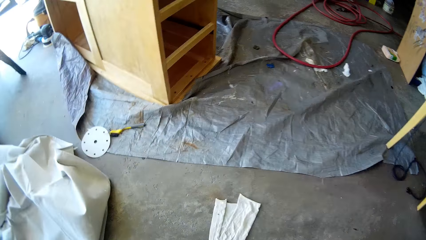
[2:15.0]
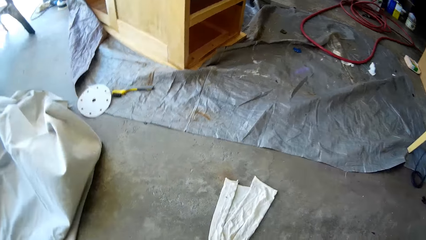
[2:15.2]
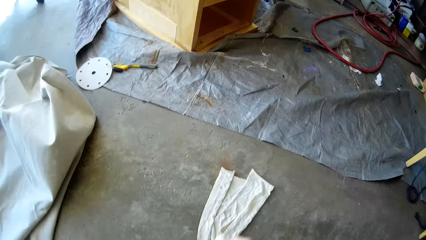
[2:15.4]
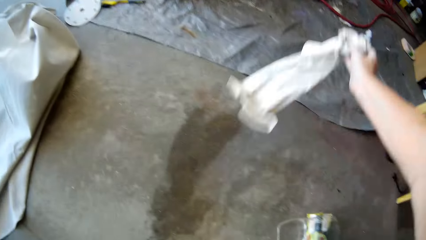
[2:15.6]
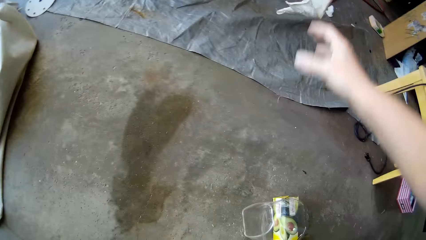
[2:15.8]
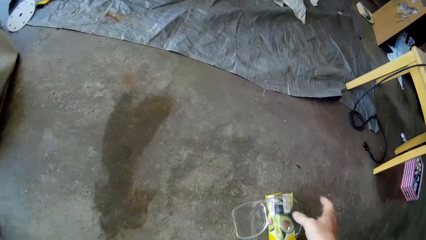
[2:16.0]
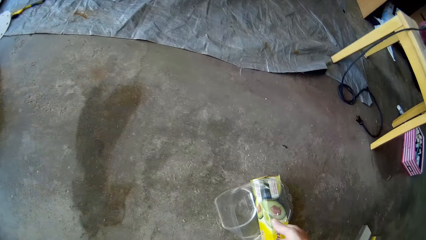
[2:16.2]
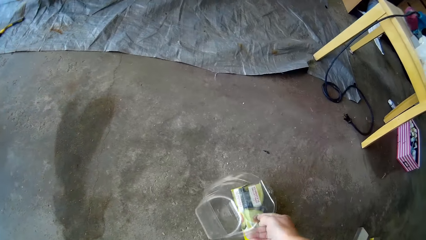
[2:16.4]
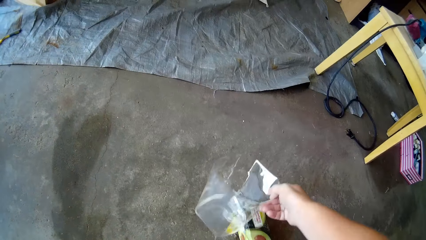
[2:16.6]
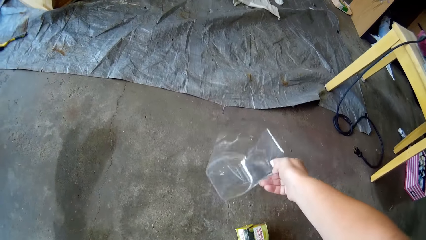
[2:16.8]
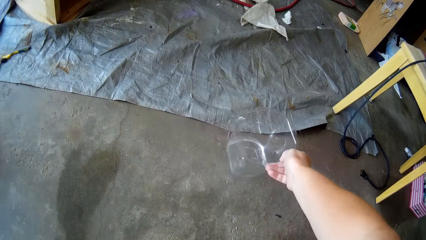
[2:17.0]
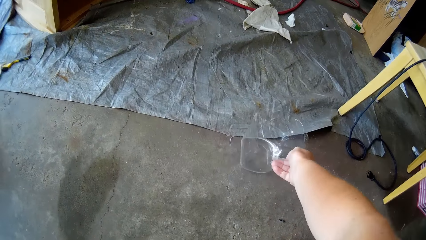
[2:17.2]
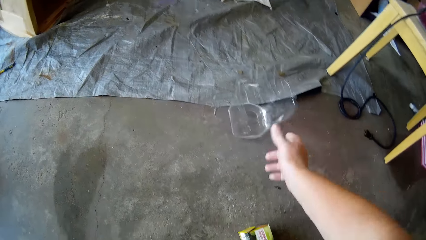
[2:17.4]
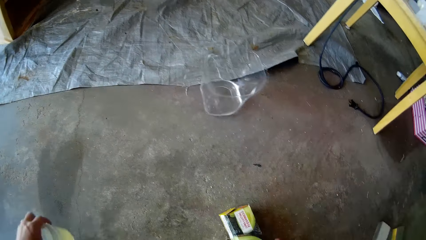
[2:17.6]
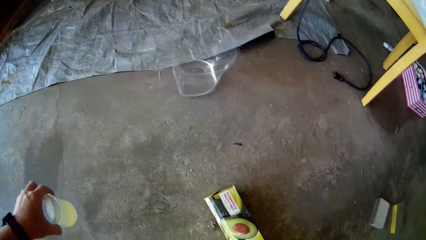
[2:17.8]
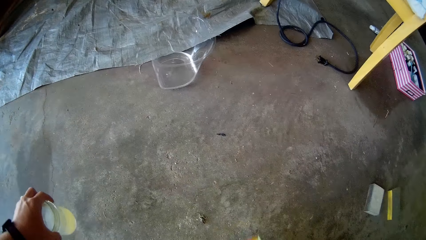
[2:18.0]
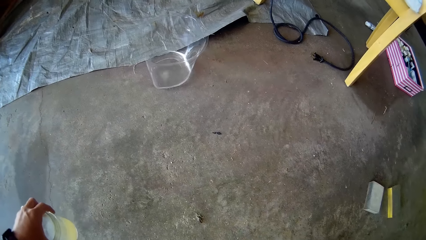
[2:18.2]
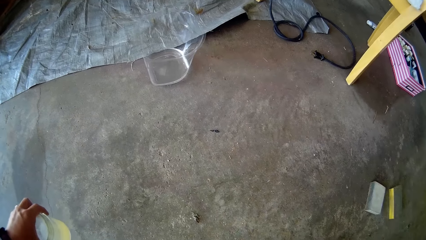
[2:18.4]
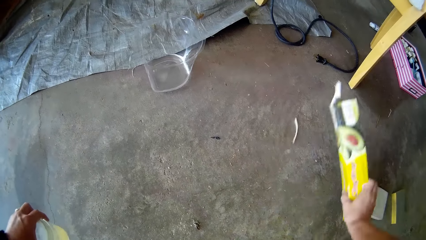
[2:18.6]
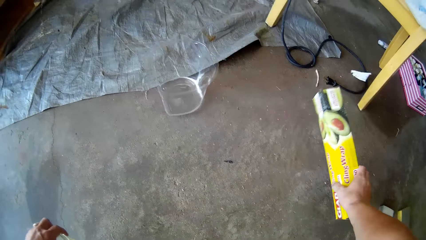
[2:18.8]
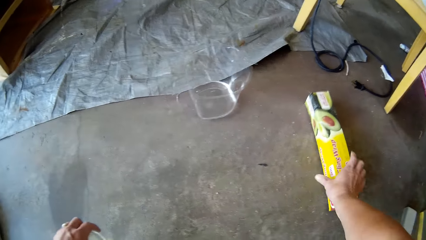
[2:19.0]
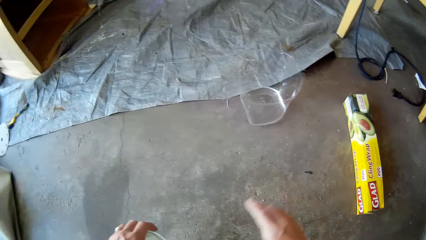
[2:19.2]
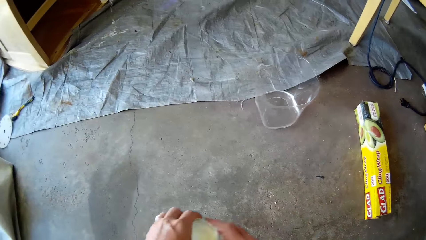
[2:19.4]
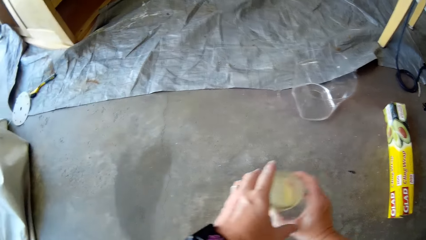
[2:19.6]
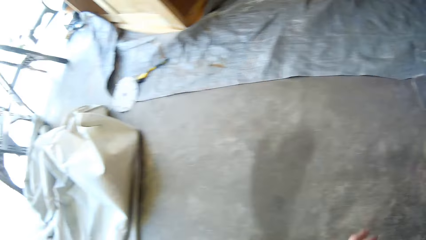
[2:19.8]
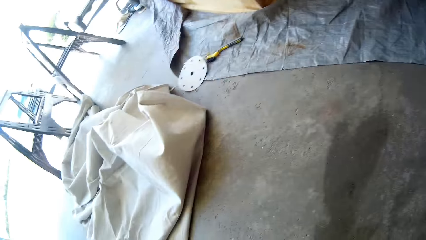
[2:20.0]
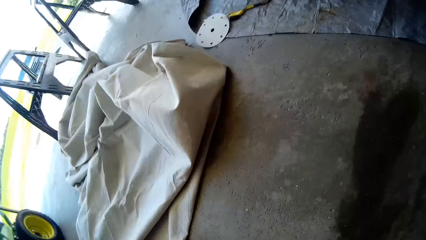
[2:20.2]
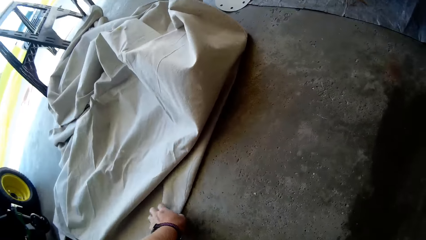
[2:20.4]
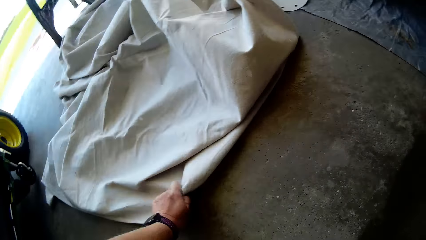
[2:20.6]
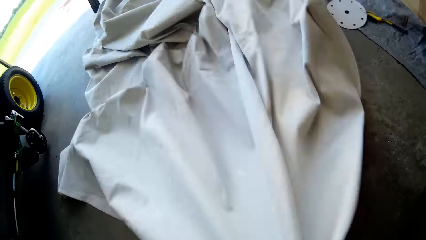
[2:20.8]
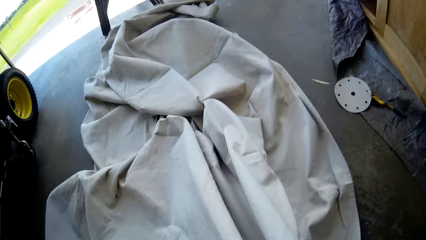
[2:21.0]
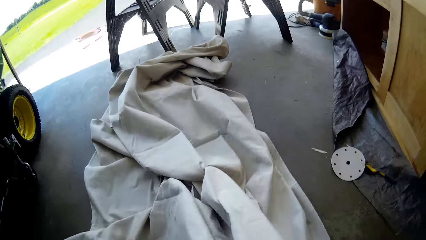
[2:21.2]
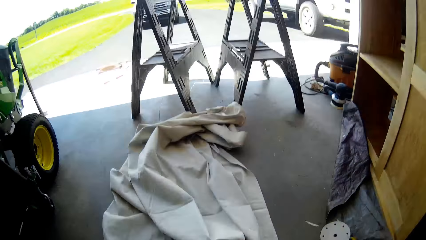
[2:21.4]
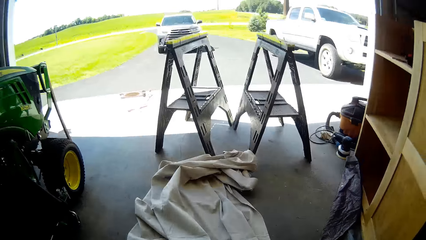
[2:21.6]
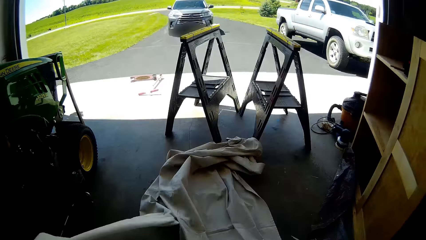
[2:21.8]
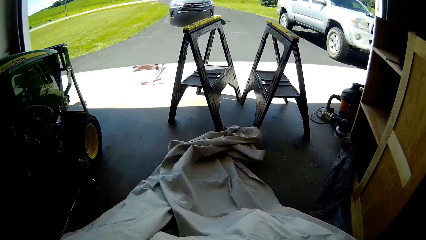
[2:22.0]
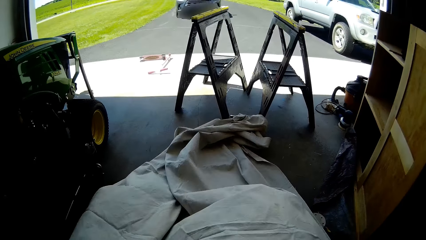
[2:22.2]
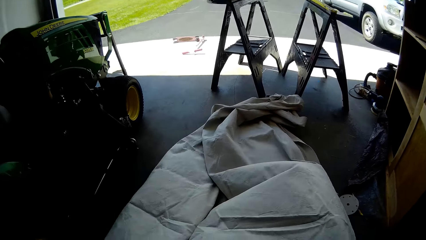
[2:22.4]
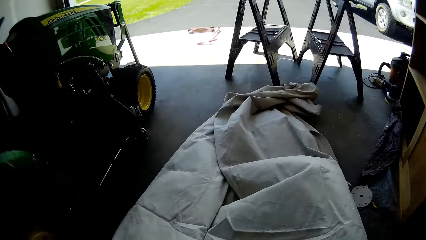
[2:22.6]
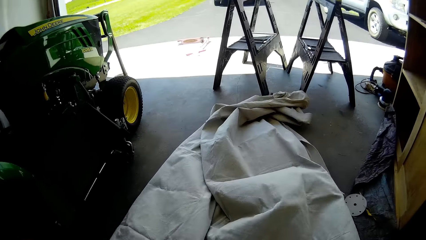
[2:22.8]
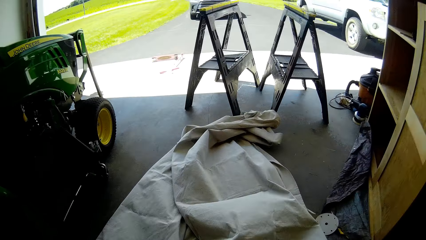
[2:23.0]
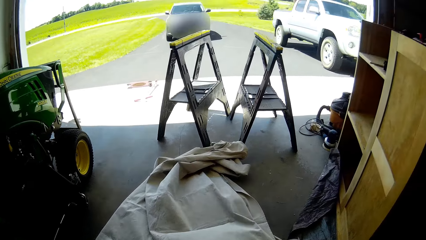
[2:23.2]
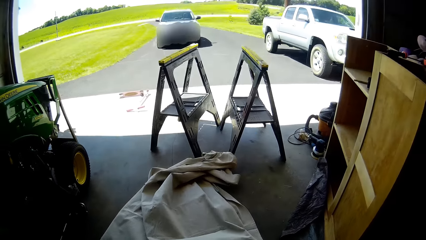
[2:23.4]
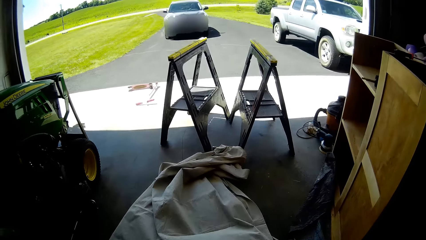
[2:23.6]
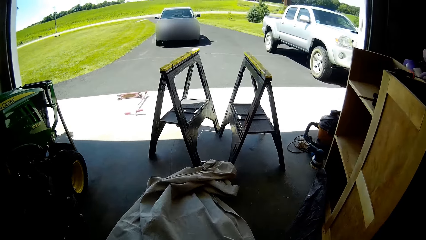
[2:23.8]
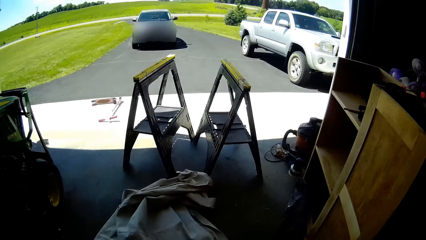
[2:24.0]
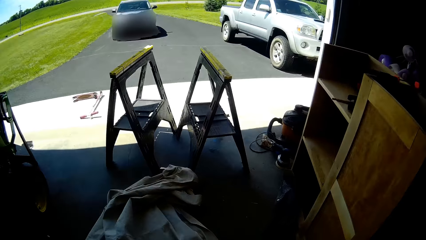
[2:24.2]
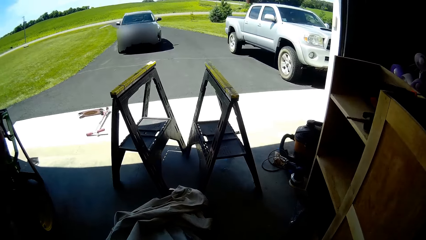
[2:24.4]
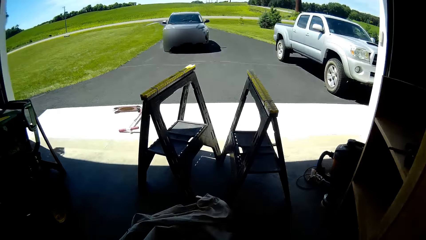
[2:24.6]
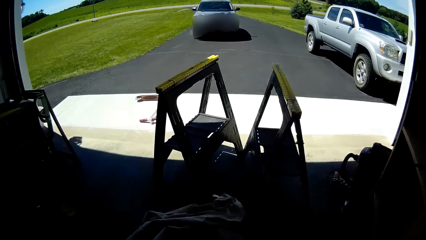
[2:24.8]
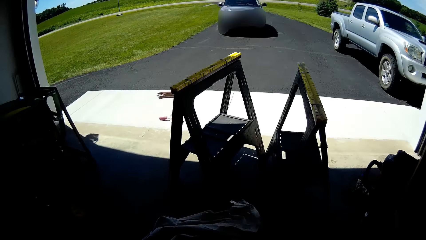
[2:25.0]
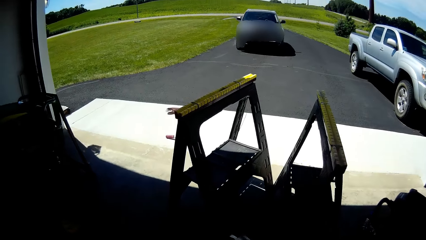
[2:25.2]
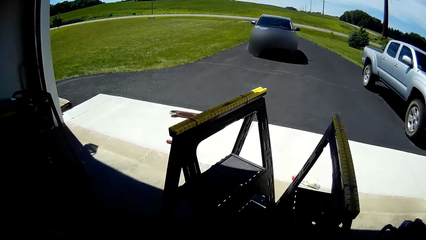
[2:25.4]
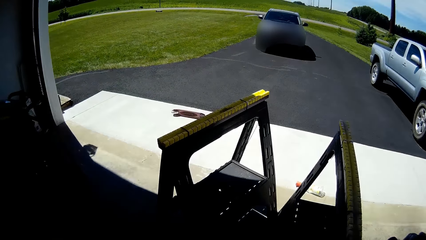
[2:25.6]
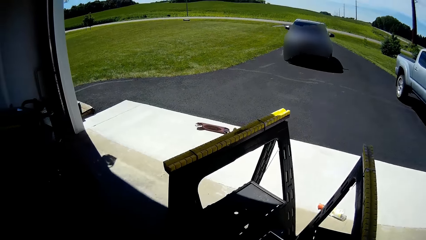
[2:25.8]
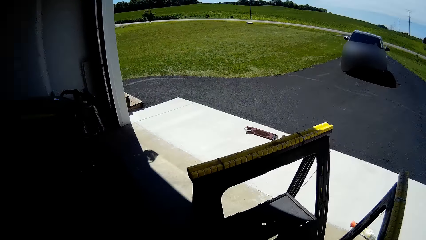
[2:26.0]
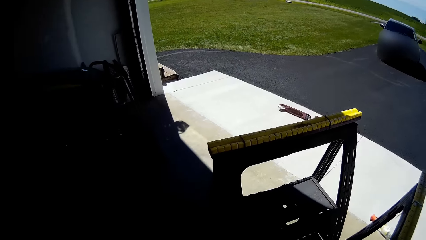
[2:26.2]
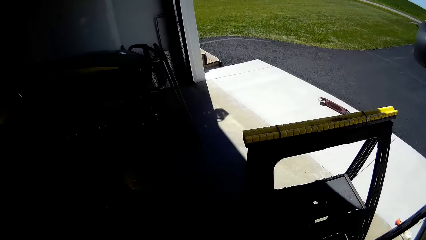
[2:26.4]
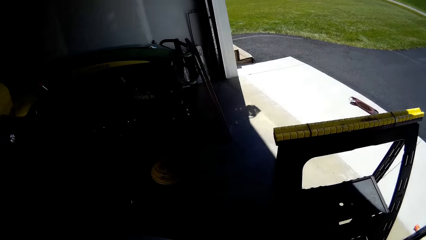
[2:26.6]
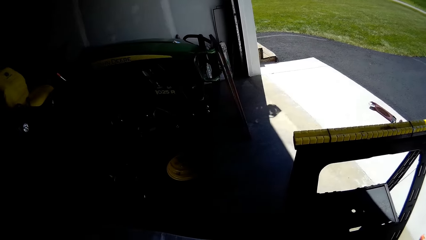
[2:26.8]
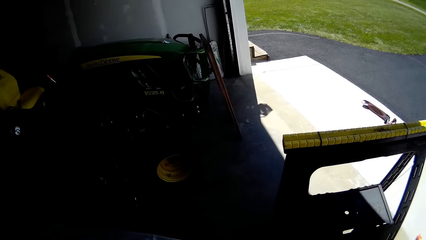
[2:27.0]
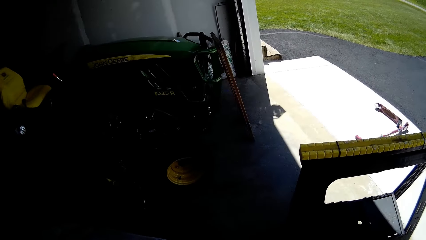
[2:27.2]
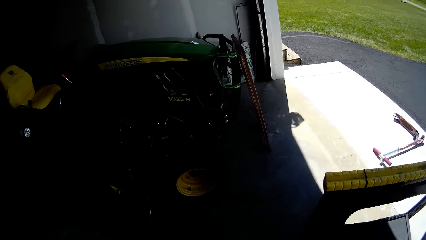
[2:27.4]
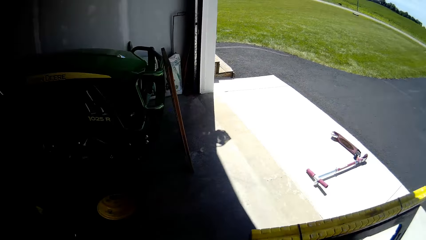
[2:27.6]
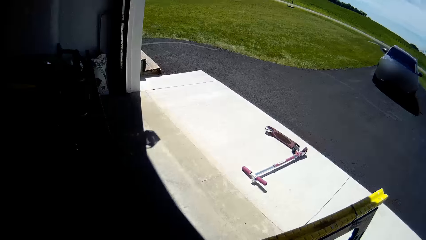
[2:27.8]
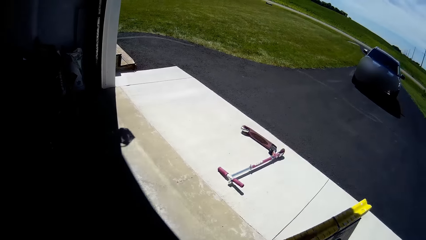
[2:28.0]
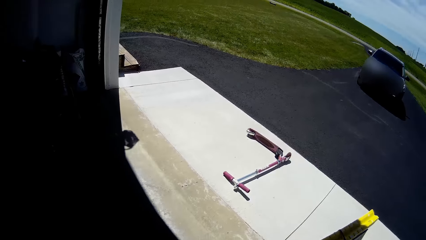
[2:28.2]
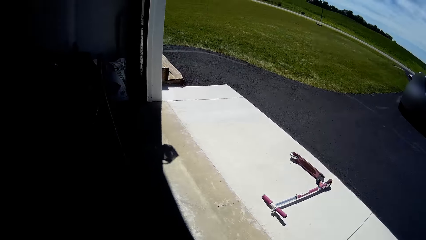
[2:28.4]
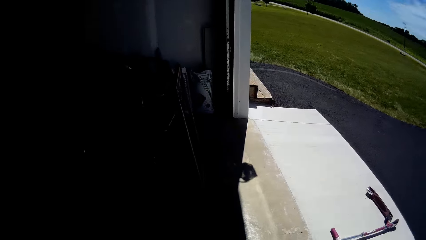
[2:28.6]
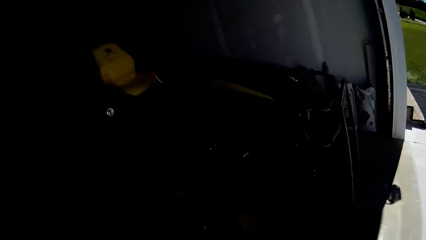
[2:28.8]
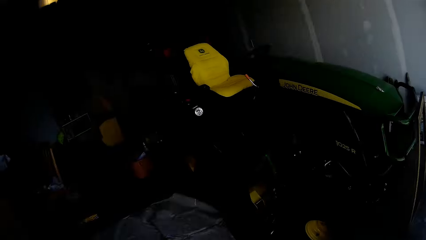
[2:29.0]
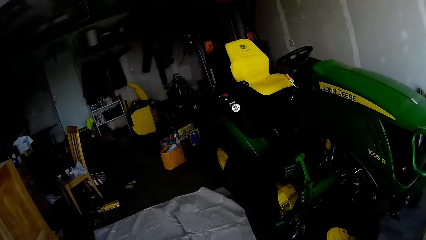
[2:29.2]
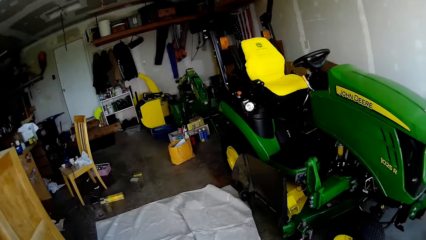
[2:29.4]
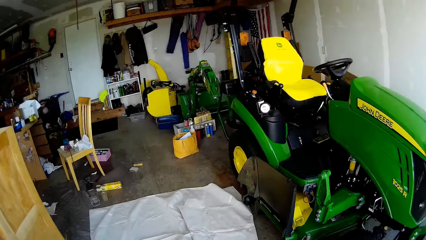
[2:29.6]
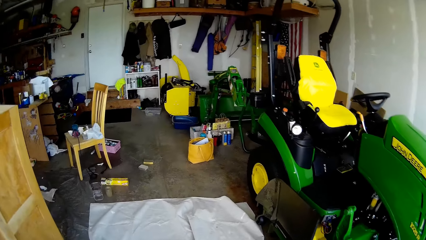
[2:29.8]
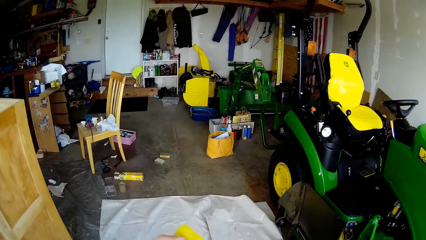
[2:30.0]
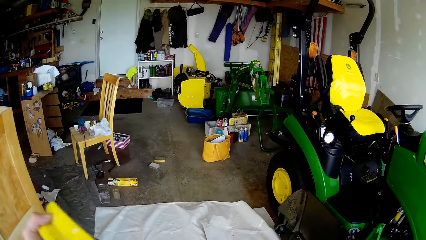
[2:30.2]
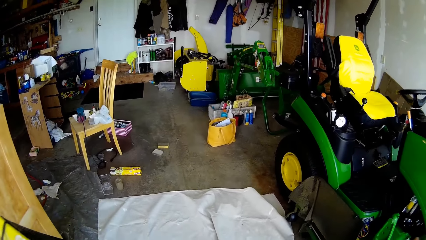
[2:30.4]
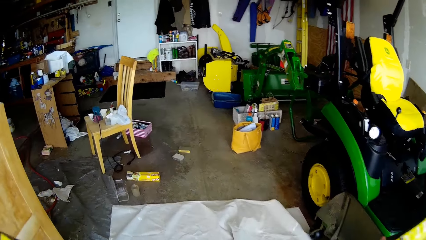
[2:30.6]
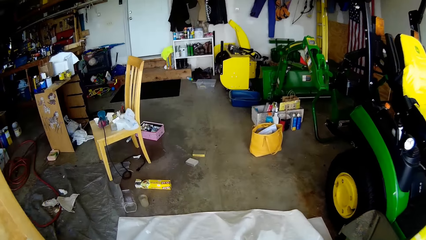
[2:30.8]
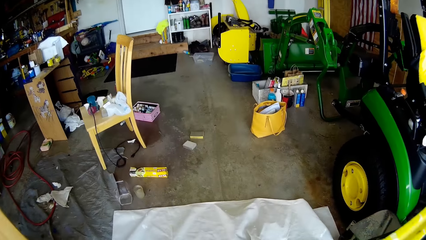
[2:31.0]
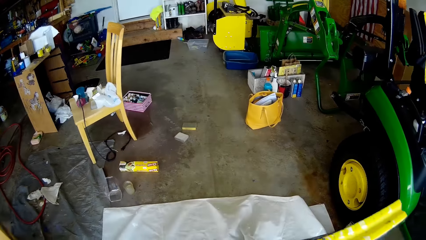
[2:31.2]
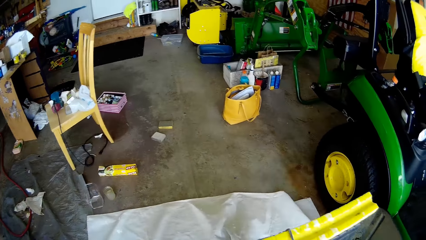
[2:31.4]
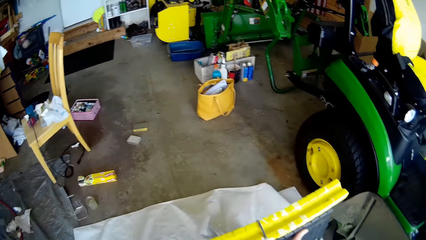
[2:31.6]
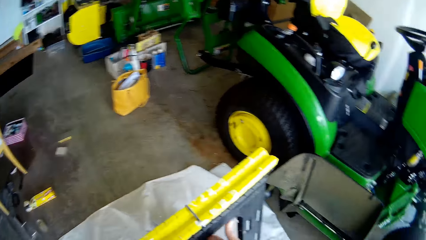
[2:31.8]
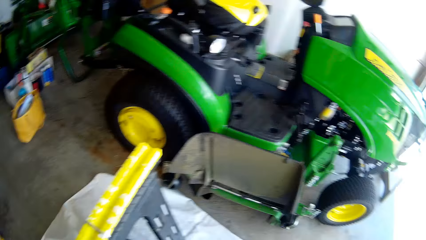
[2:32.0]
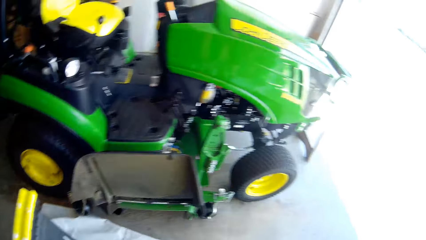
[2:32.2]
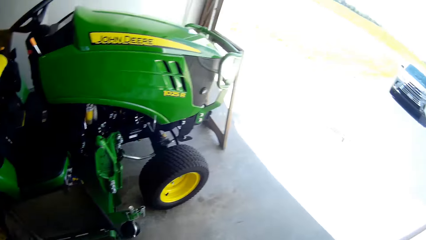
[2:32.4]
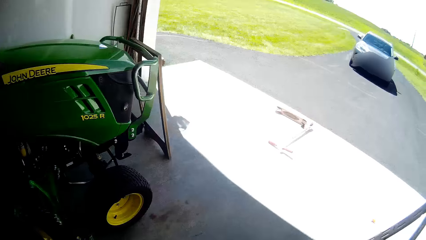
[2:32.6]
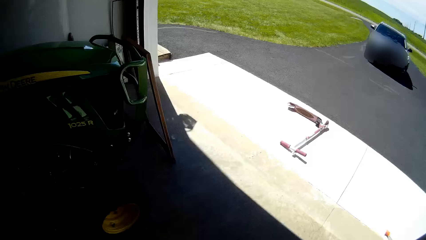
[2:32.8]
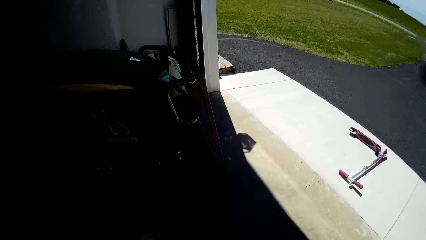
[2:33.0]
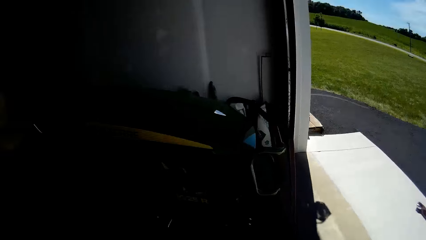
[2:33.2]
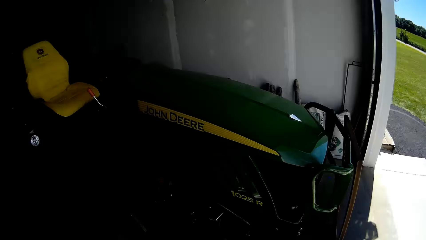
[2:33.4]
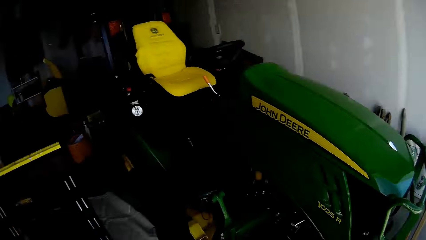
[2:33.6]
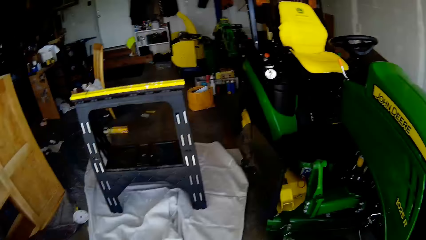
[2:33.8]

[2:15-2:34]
The camera wearer throws a piece of cloth away with her right hand. She picks up the cloth. She picks up a transparent bucket from the floor with her right hand. She drops the transparent bucket on the floor with her right hand. She picks up a cup from the floor with her left hand. She picks up a long carton from the floor with her right hand. She drops the long carton on the floor with her right hand. She transfers the cup from her left hand to her right hand. She spreads the cloth on the floor with her hands. She pulls the cloth. She drops the metal stand on the cloth with her hands.
